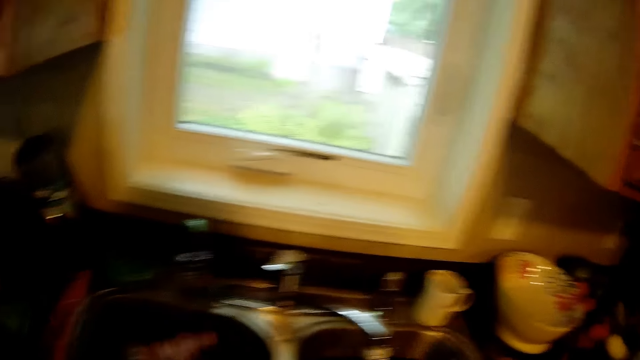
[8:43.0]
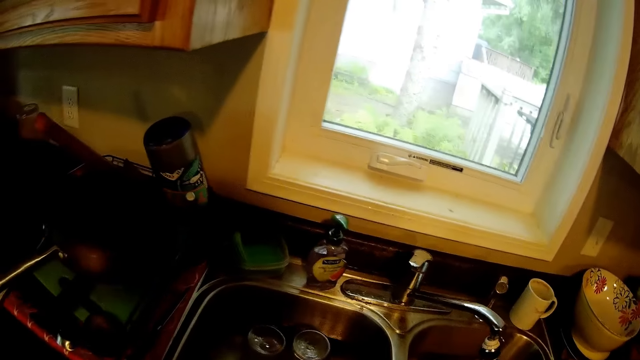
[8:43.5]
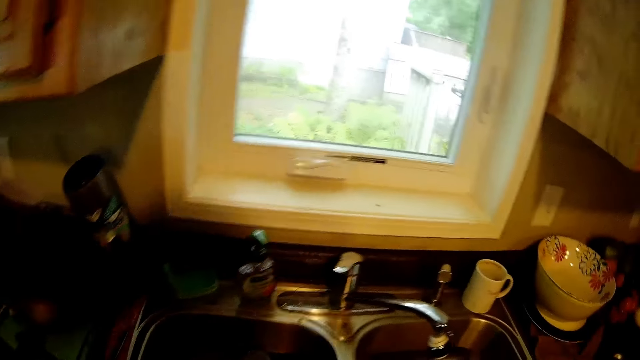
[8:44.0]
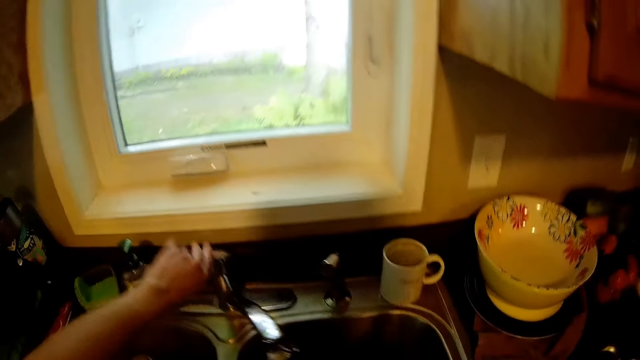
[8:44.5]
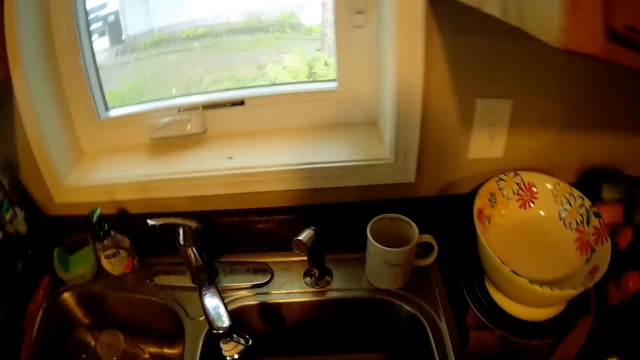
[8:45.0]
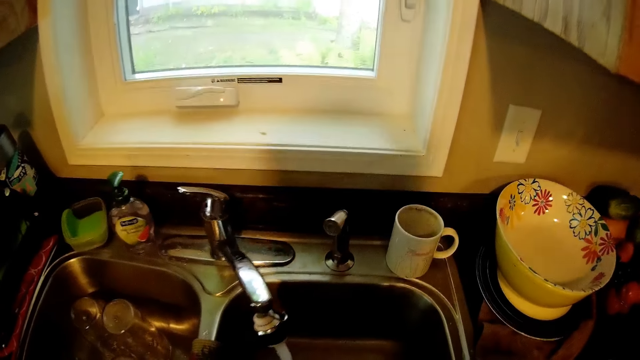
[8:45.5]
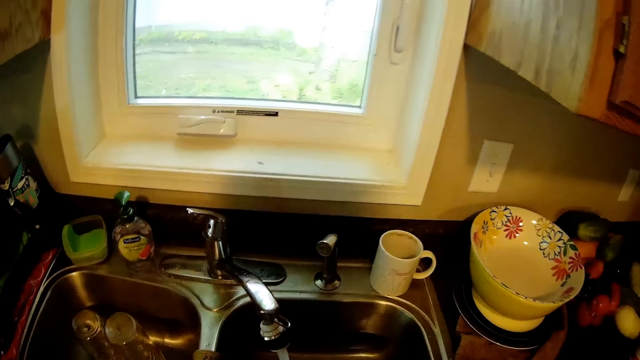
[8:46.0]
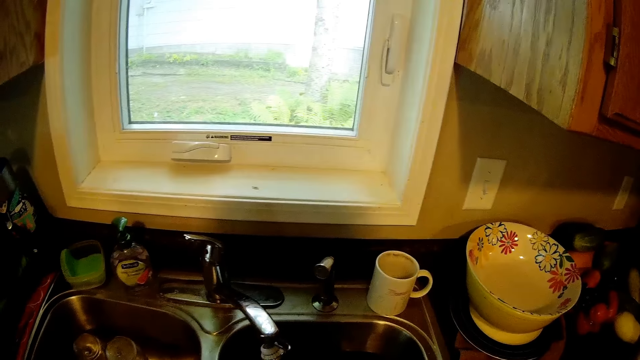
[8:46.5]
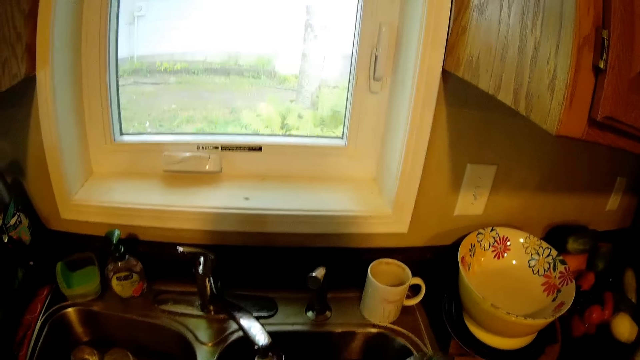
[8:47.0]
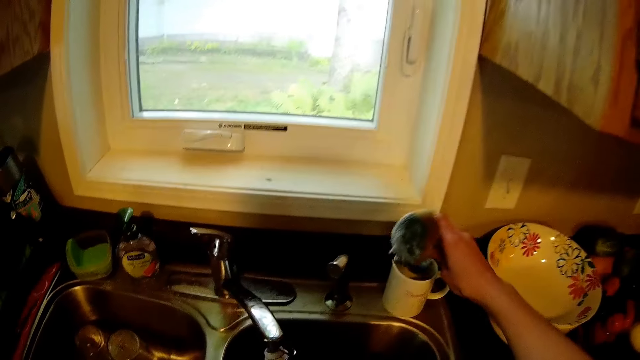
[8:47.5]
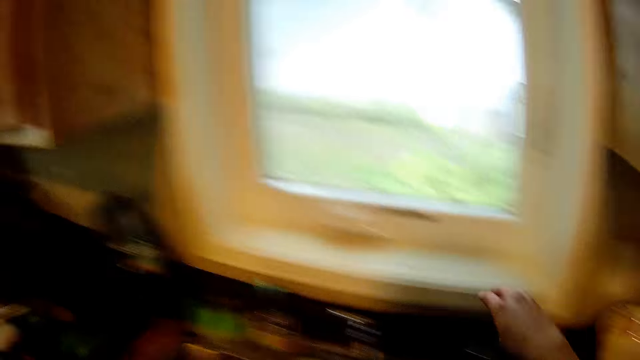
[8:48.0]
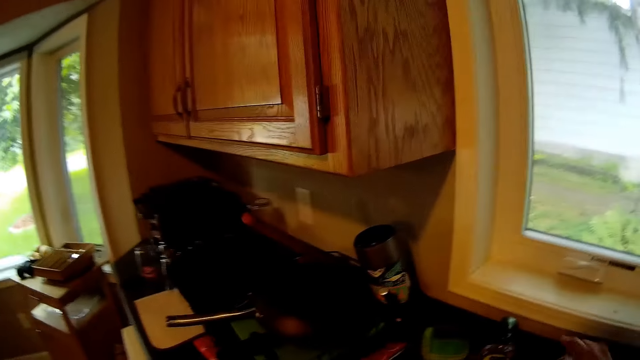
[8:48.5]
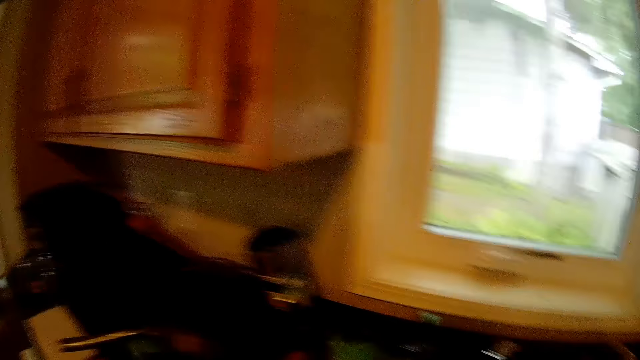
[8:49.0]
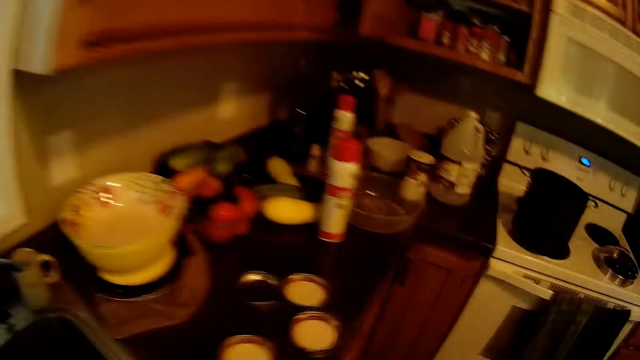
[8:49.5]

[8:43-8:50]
The camera wearer opens the tap. They collect water with the glass jar. They wash in the sink and drop a sponge on the sink.

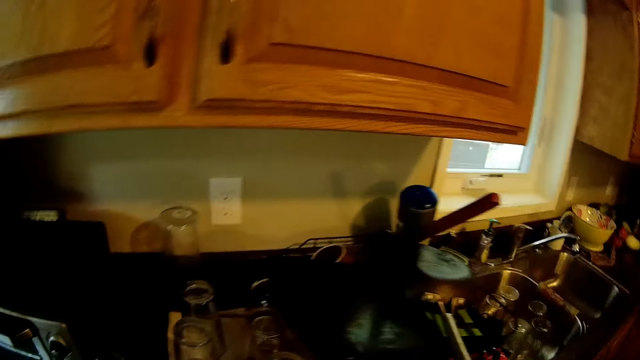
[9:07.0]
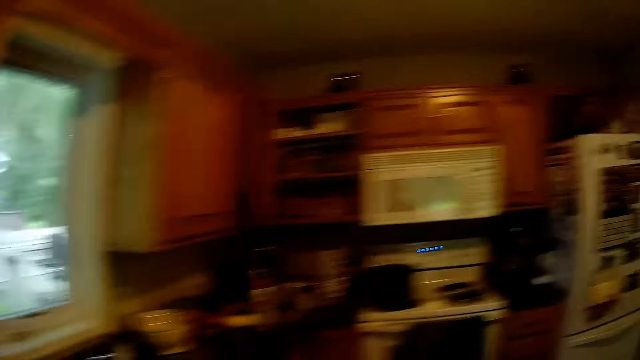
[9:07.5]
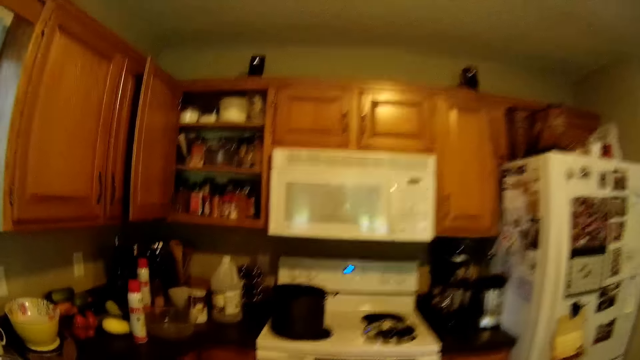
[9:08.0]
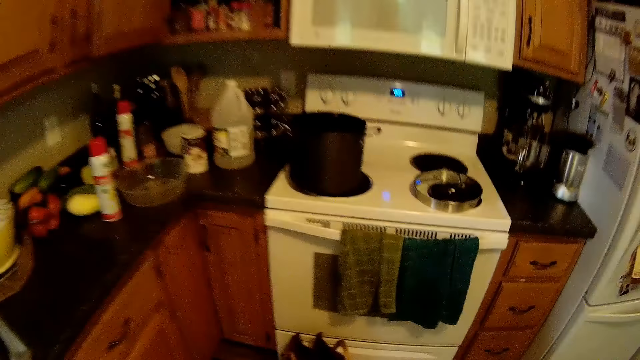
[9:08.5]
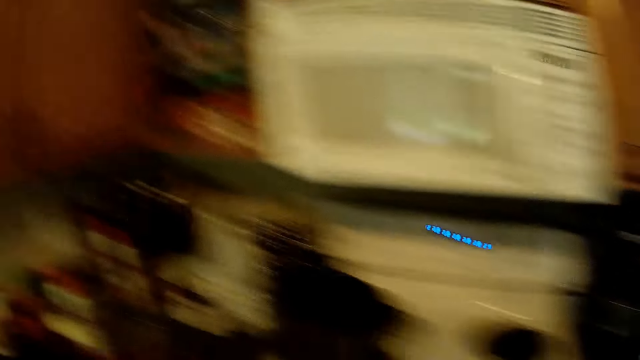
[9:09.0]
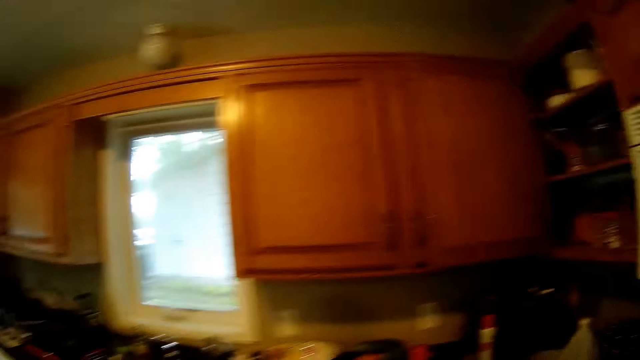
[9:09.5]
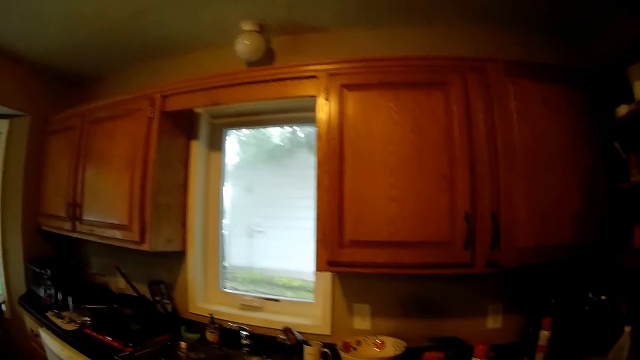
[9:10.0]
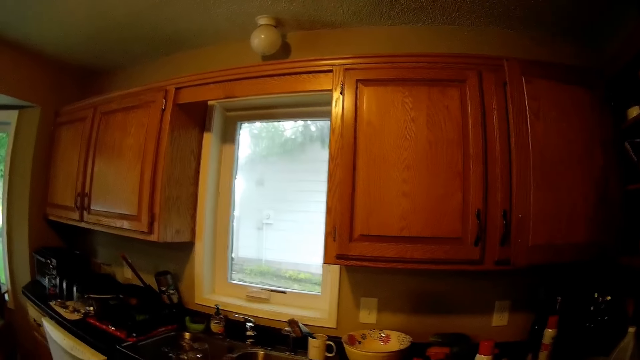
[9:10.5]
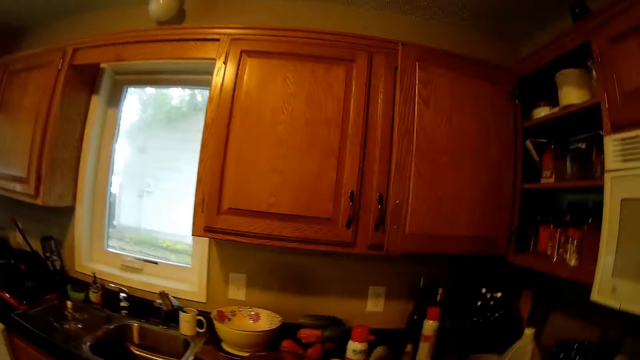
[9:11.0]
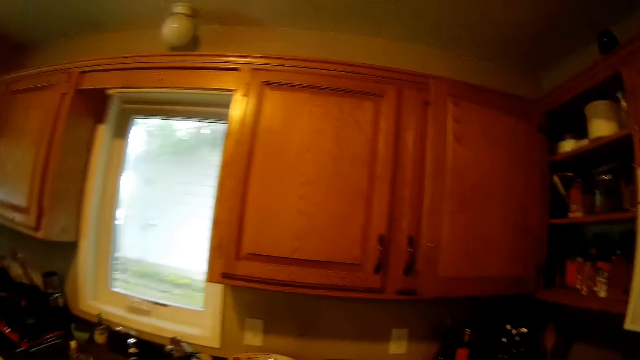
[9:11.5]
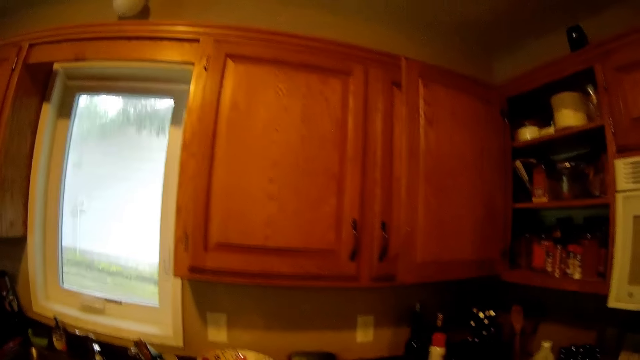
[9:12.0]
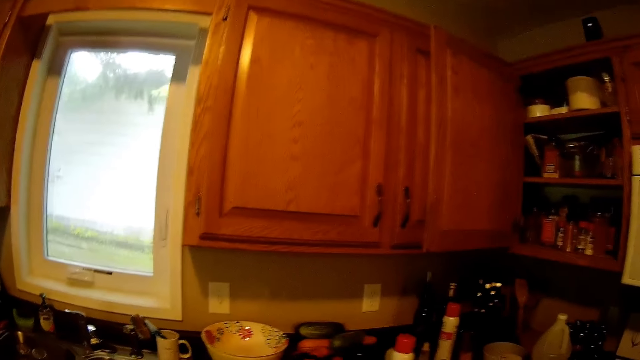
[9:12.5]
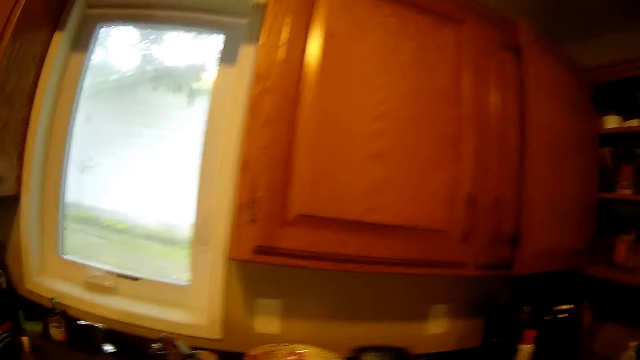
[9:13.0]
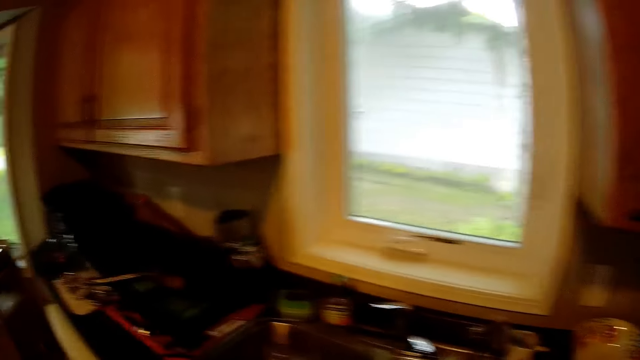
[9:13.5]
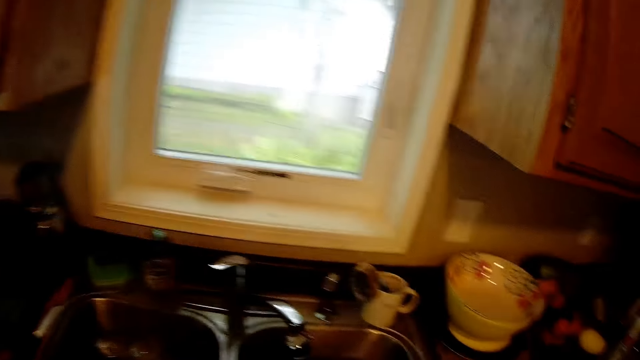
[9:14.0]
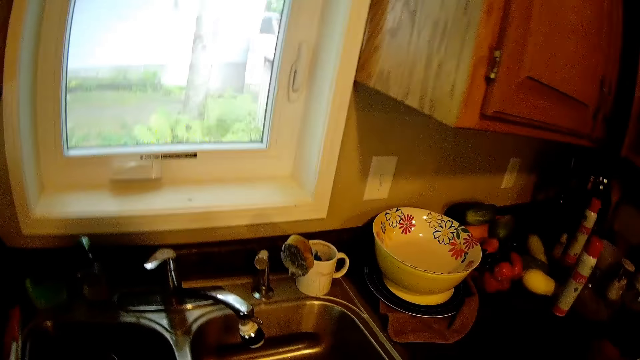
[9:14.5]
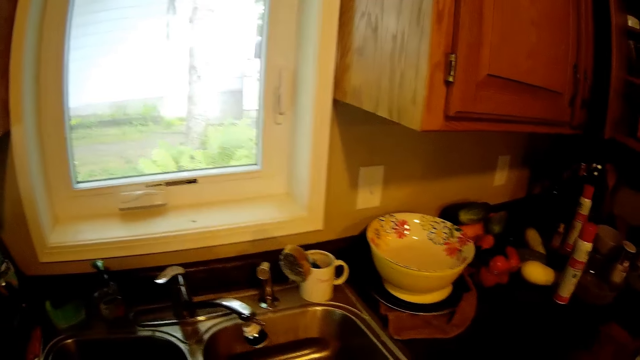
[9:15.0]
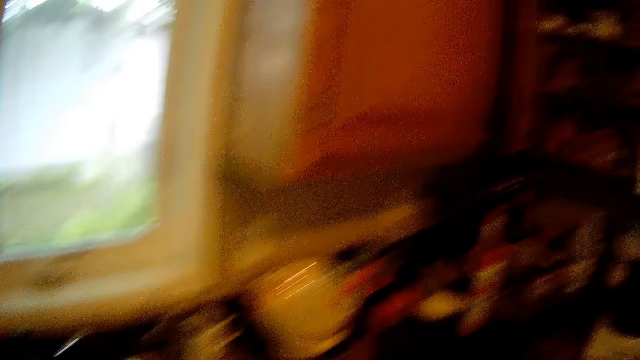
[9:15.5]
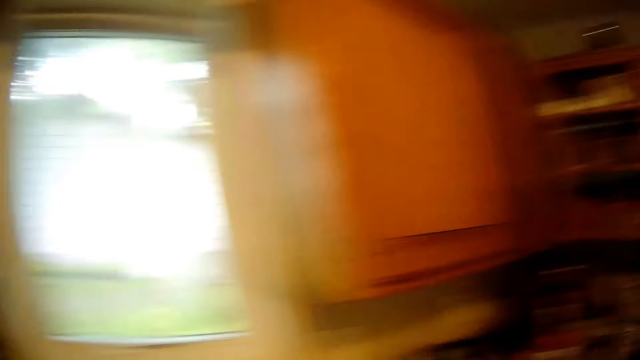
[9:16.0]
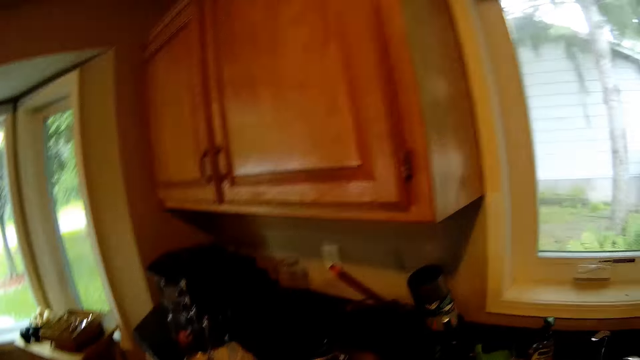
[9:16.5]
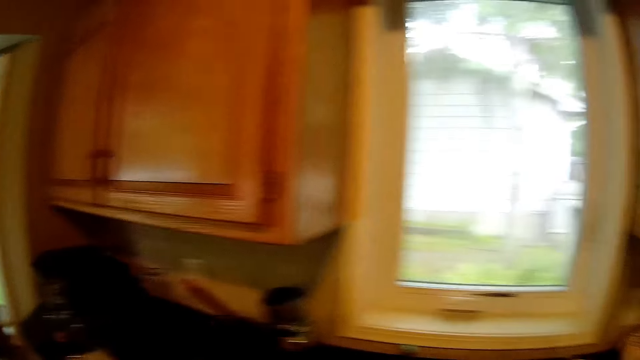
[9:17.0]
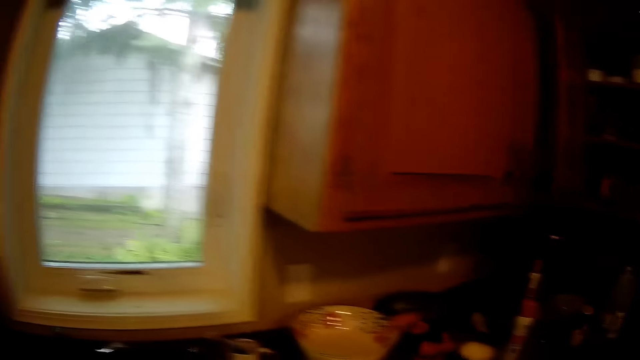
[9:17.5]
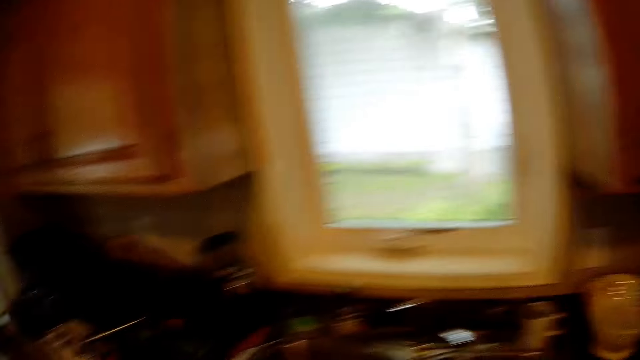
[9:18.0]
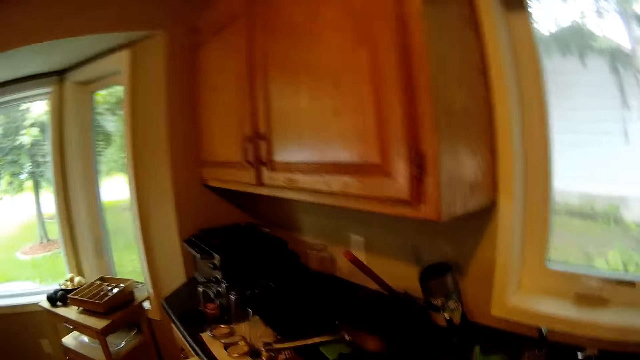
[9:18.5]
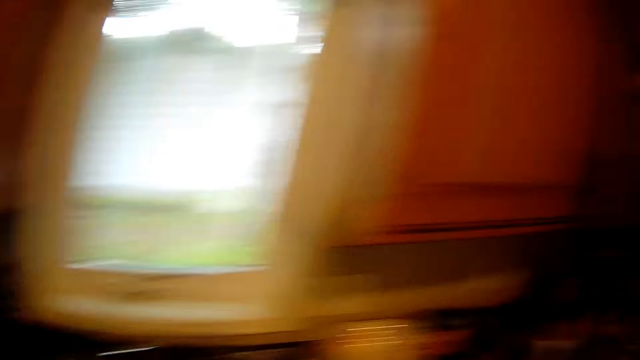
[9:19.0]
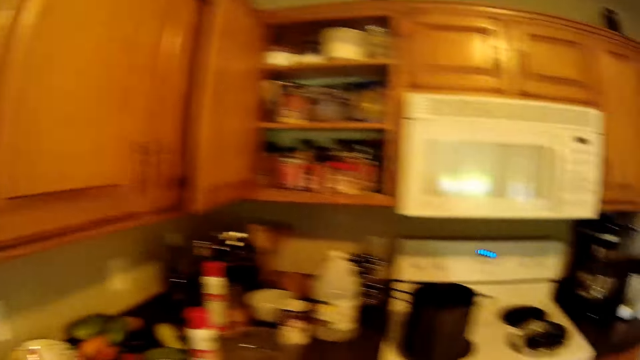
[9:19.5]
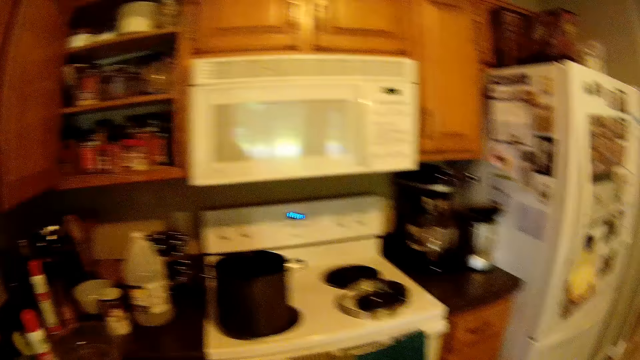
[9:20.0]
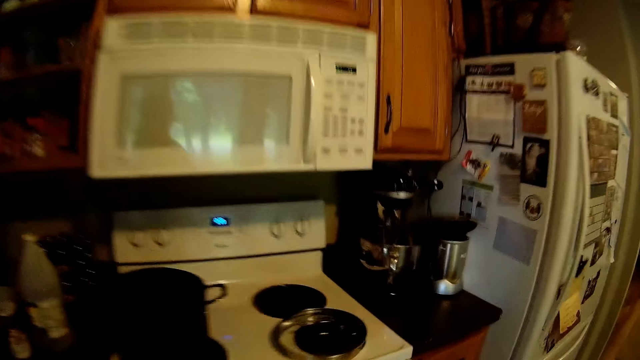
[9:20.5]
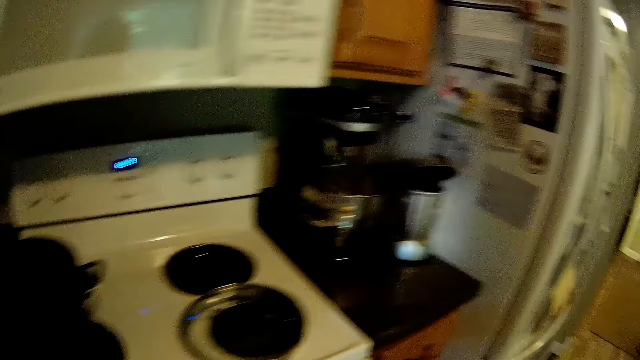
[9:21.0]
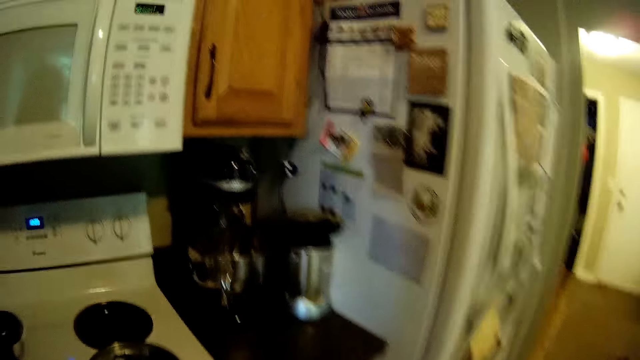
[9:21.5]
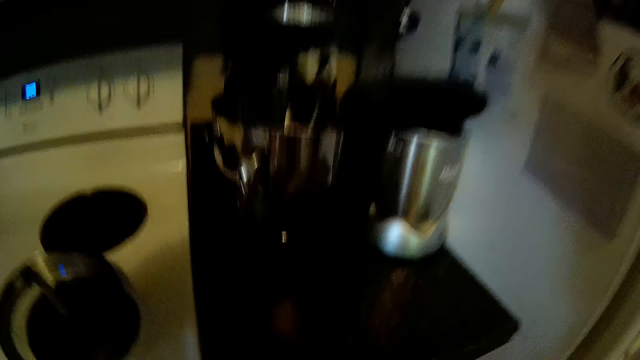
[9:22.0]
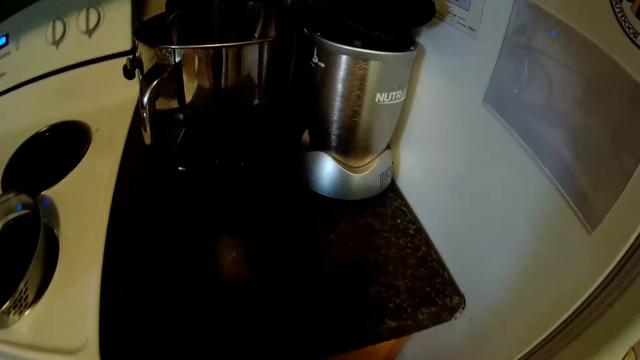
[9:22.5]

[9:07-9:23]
The camera wearer puts a container on the slab. They look around.
